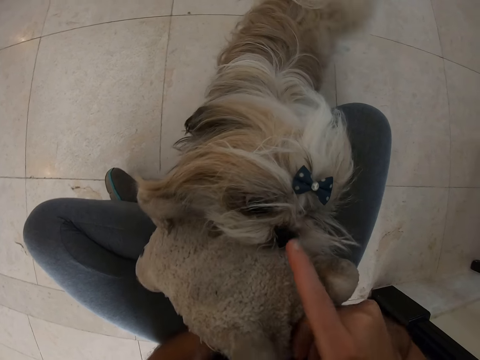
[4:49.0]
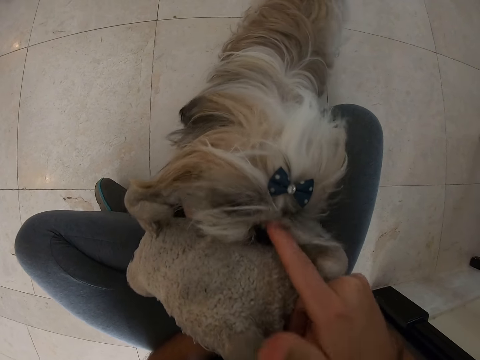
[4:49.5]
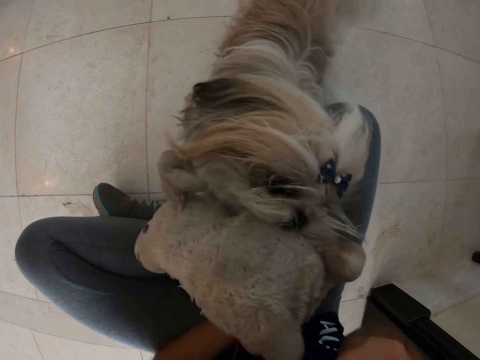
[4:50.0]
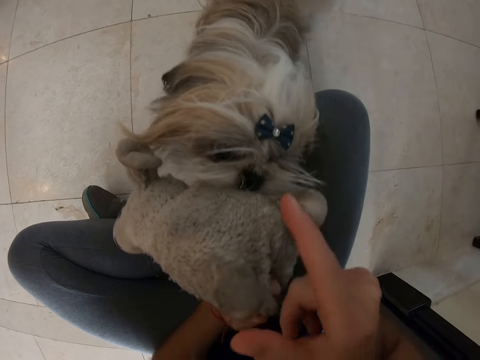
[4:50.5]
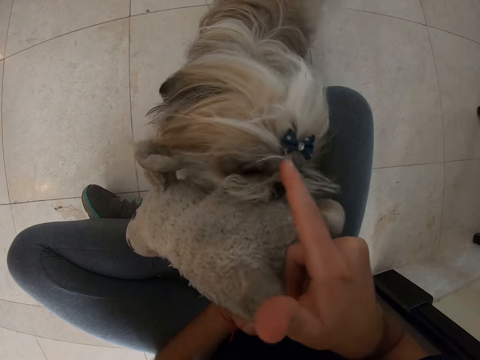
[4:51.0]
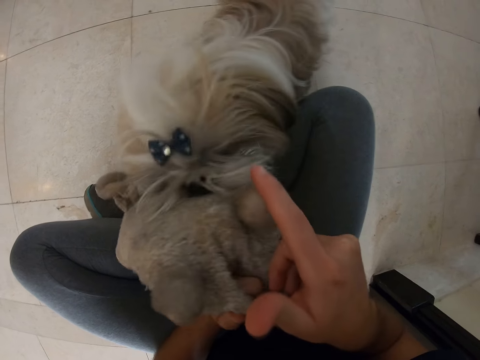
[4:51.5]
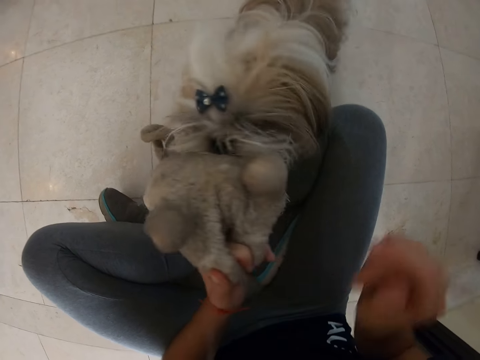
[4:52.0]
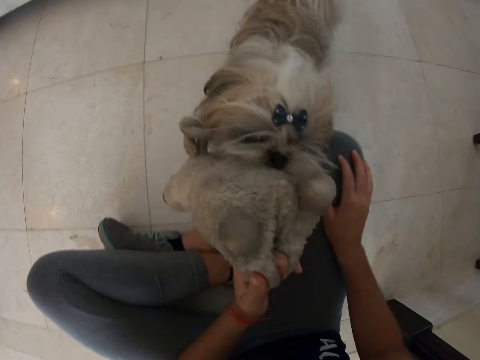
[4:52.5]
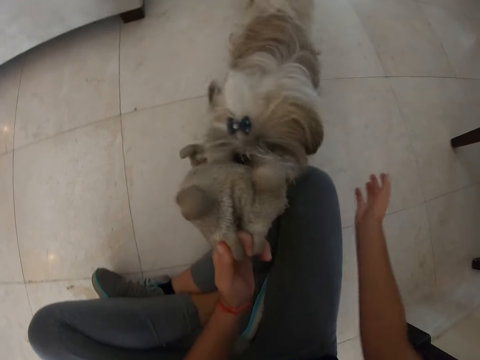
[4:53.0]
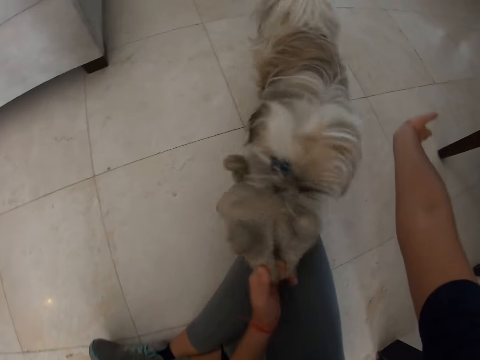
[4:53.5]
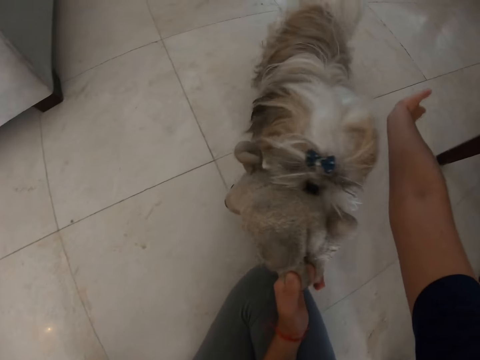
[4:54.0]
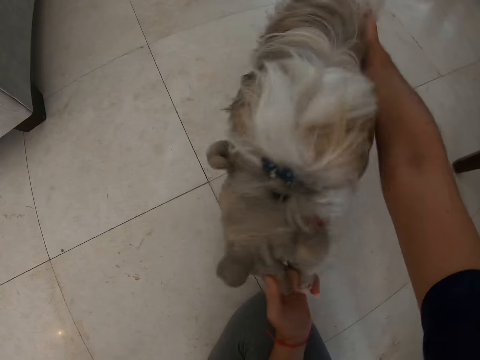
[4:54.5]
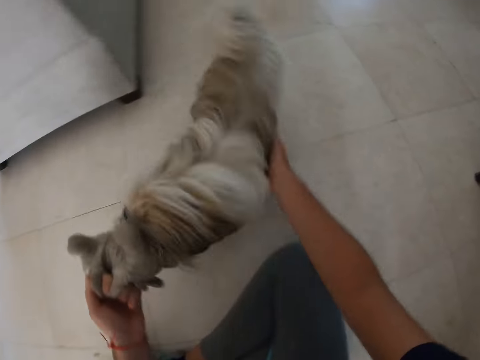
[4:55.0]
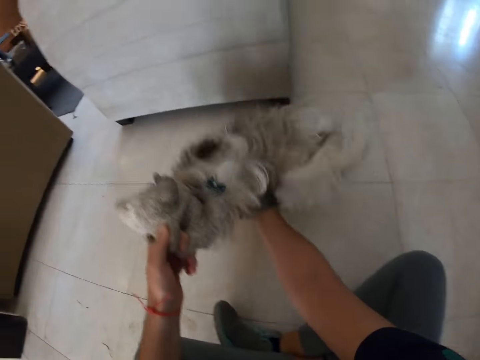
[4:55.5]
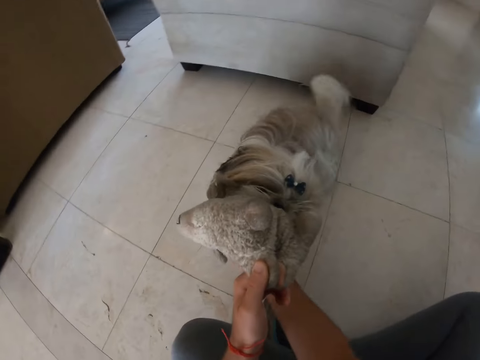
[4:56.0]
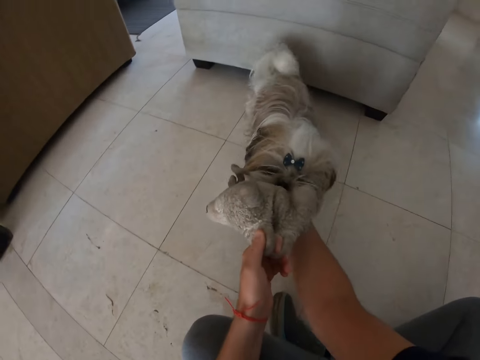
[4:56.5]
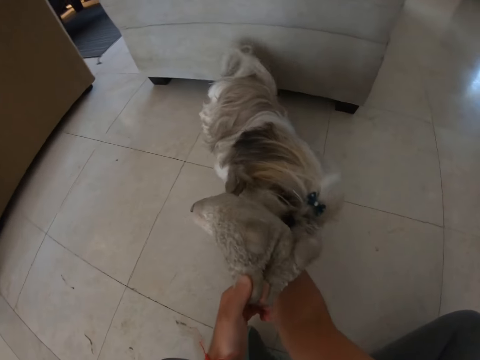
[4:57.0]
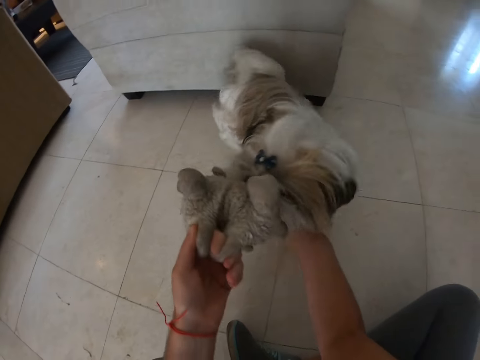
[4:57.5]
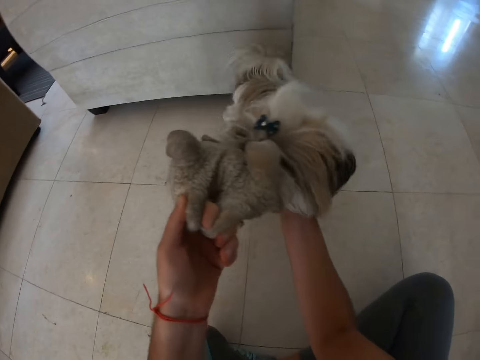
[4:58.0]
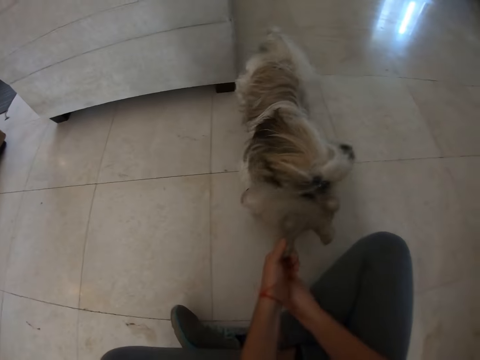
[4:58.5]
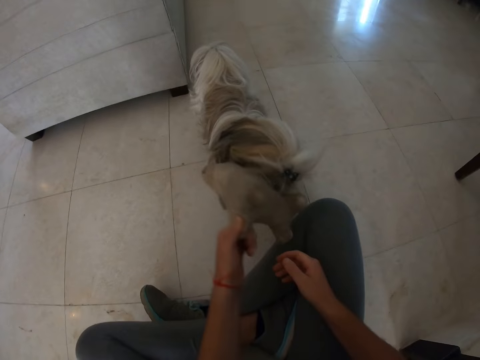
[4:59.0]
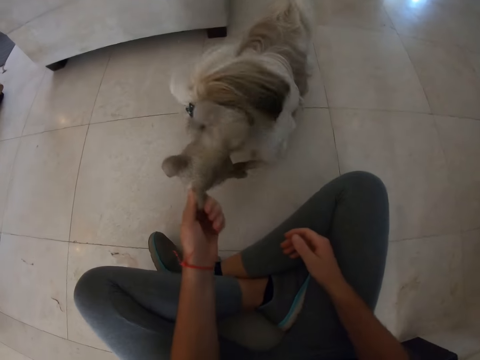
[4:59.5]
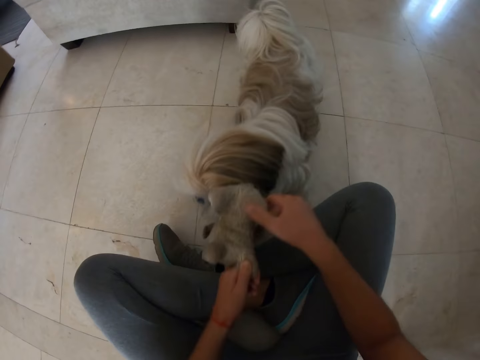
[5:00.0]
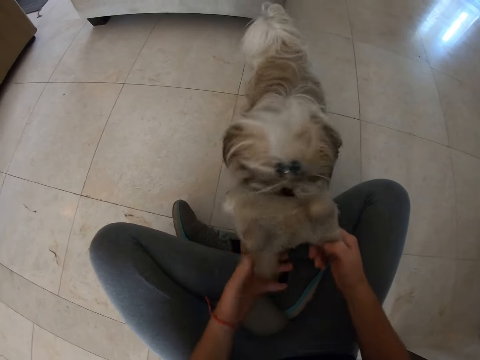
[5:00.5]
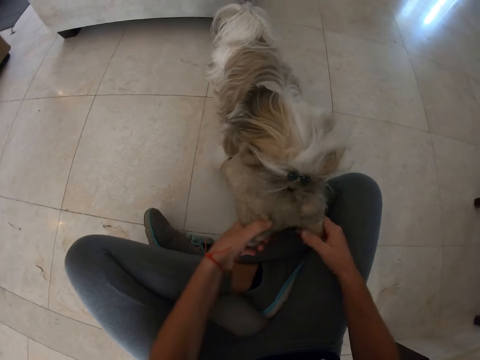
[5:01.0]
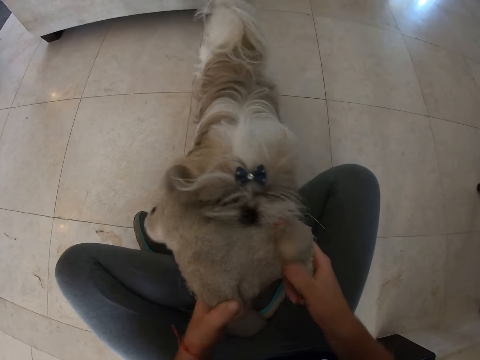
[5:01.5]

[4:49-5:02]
The camera wearer touches the puppy's nose. They play with the puppy.

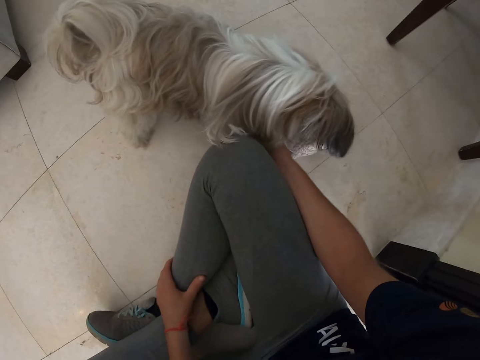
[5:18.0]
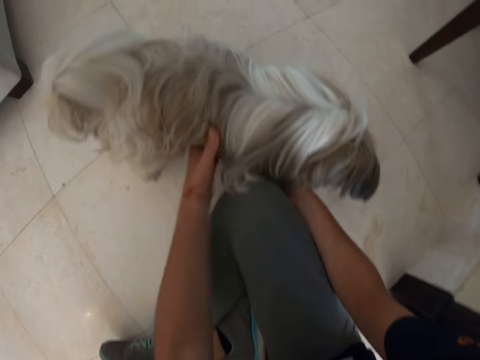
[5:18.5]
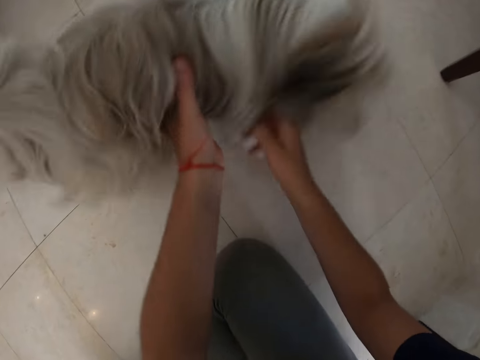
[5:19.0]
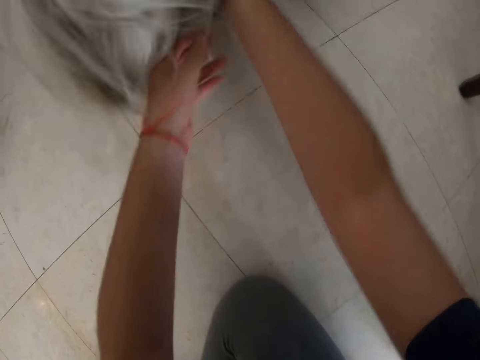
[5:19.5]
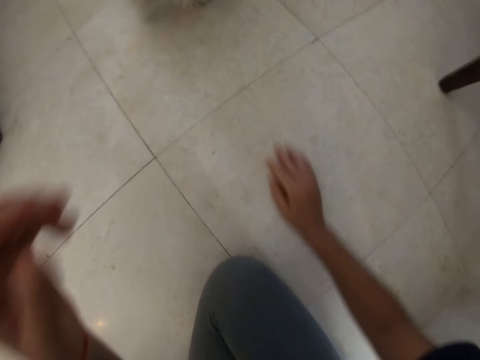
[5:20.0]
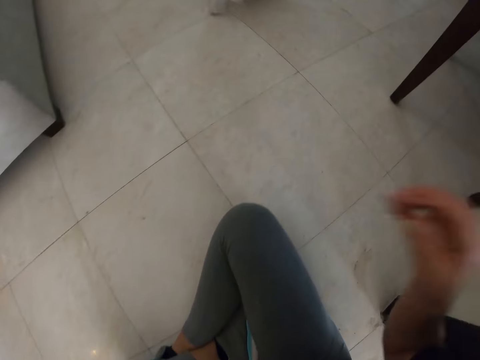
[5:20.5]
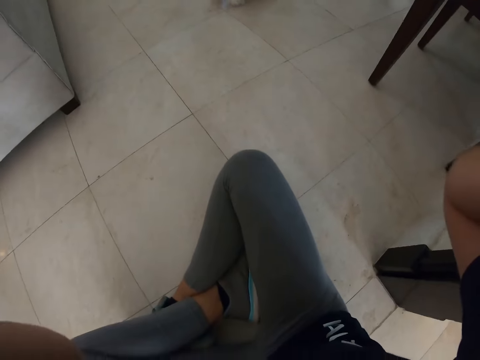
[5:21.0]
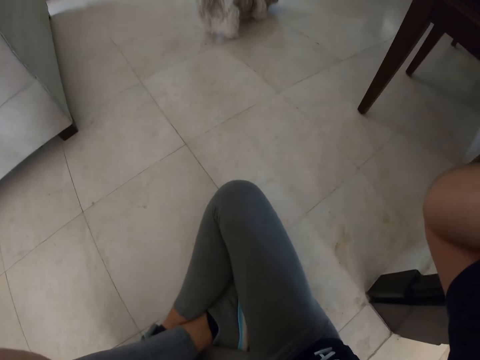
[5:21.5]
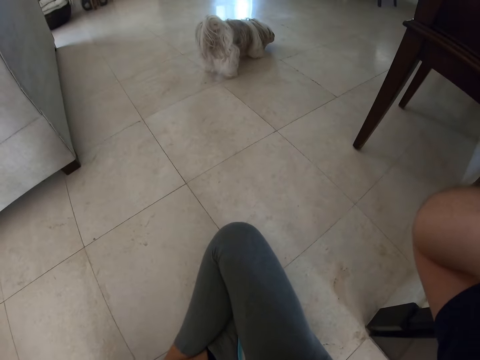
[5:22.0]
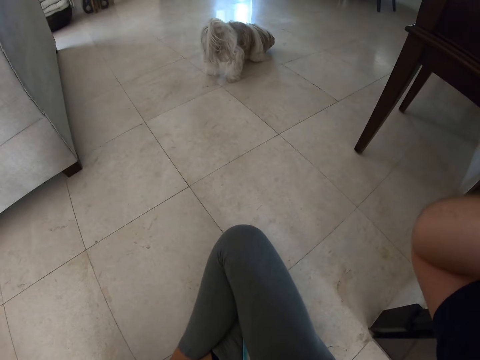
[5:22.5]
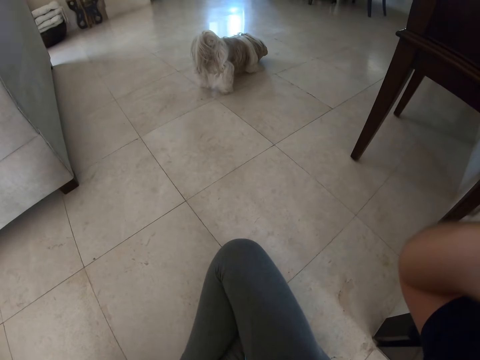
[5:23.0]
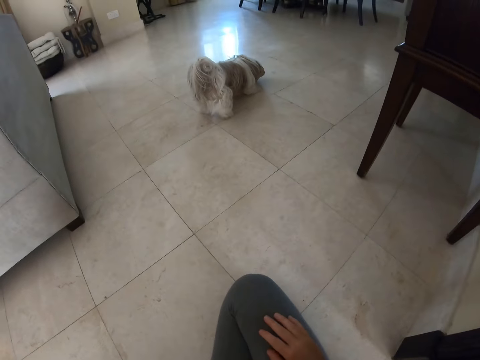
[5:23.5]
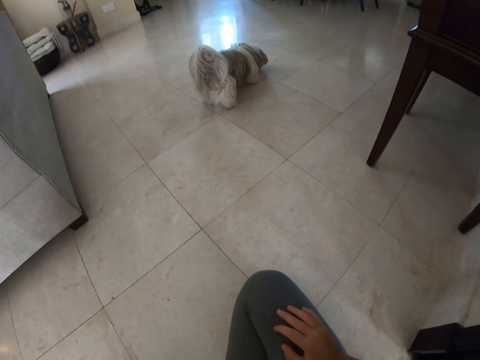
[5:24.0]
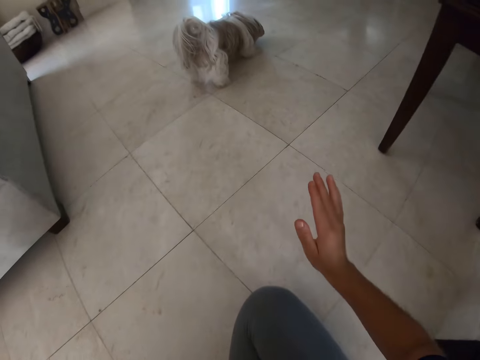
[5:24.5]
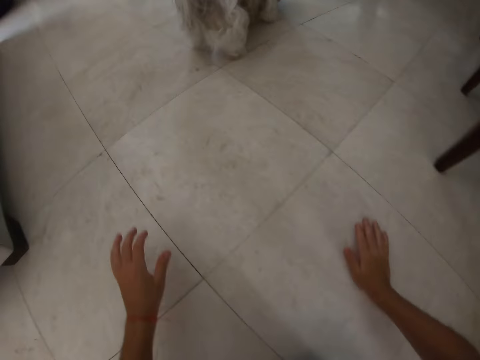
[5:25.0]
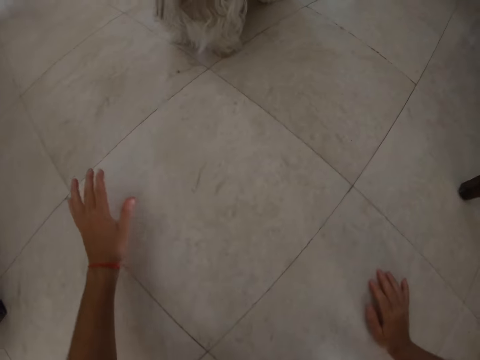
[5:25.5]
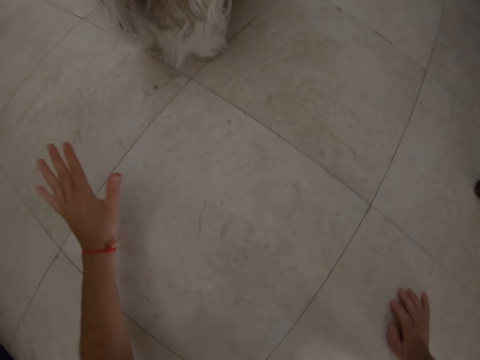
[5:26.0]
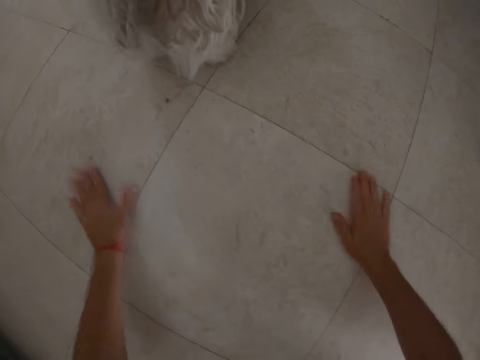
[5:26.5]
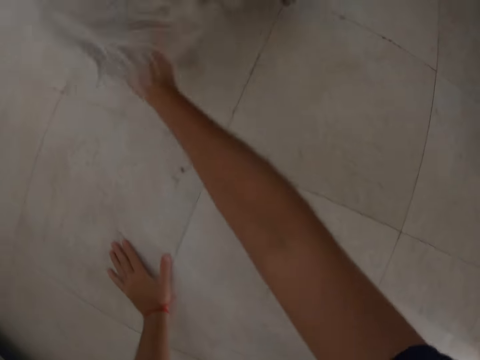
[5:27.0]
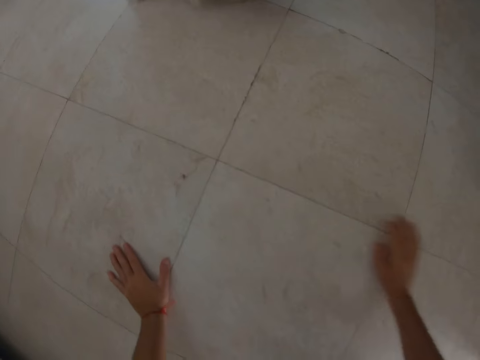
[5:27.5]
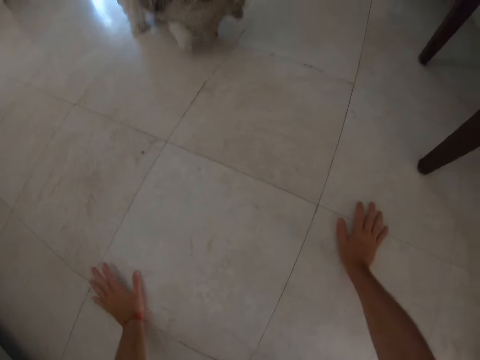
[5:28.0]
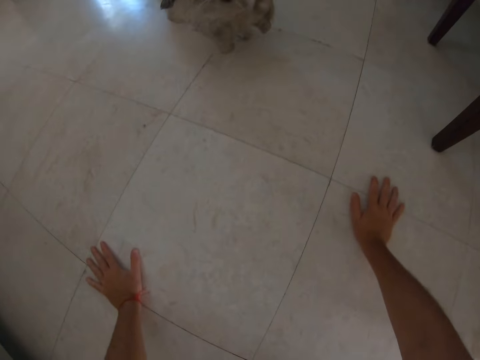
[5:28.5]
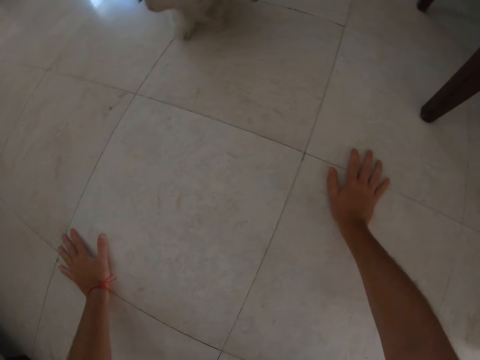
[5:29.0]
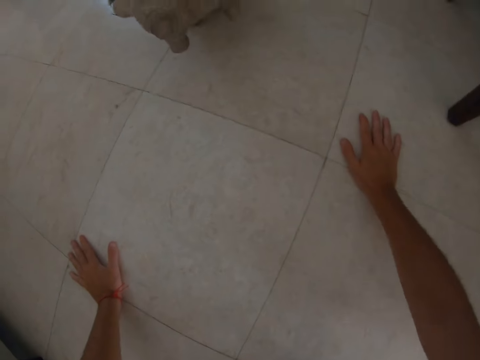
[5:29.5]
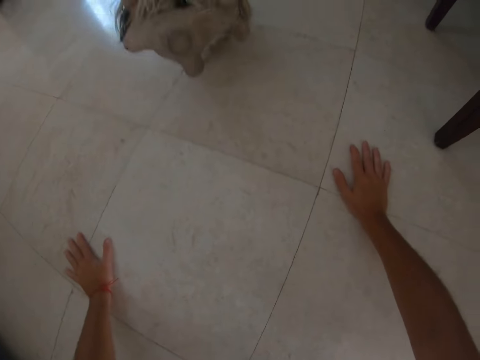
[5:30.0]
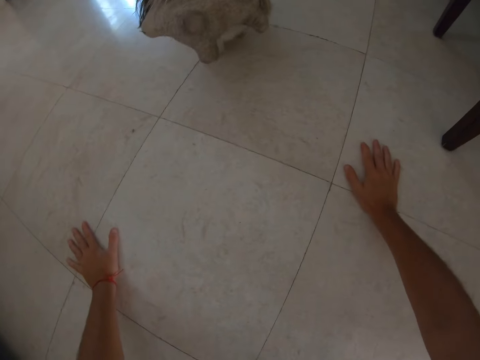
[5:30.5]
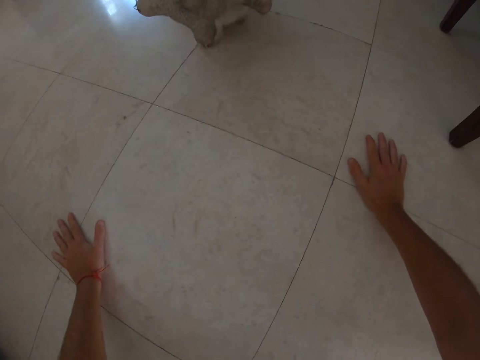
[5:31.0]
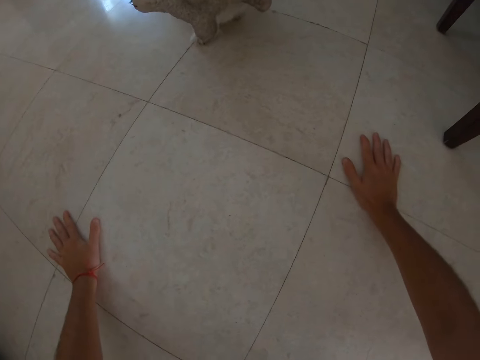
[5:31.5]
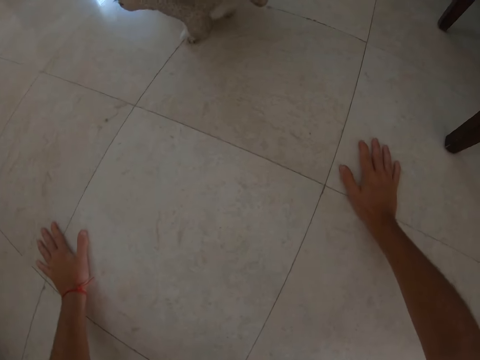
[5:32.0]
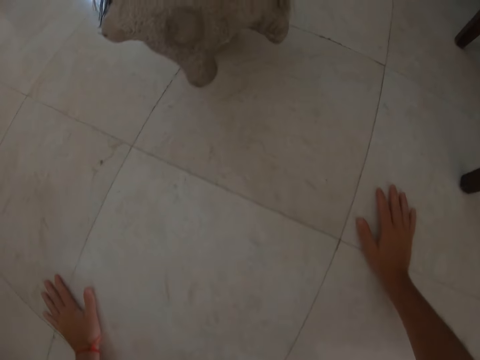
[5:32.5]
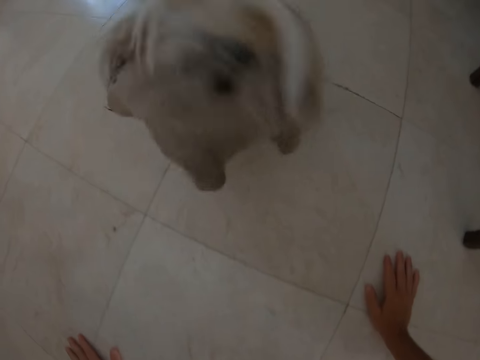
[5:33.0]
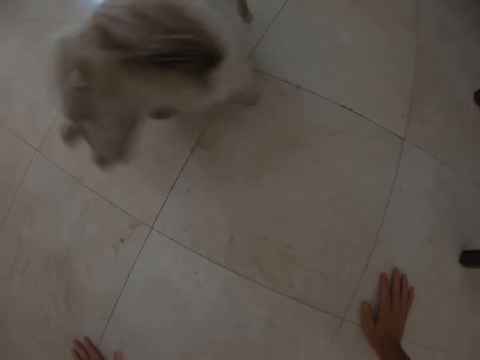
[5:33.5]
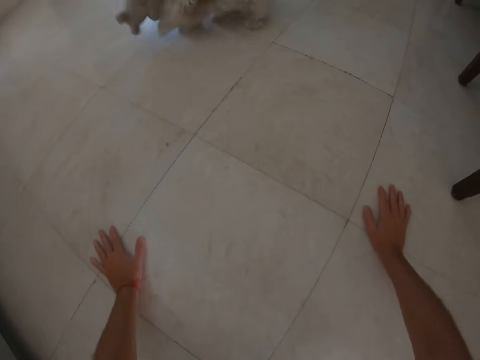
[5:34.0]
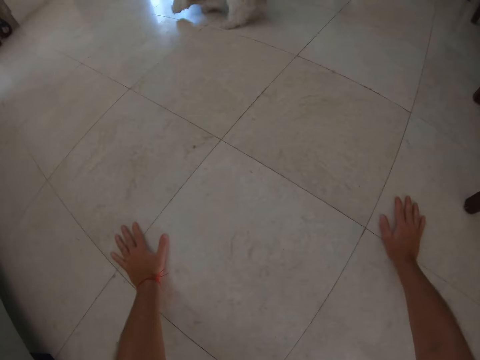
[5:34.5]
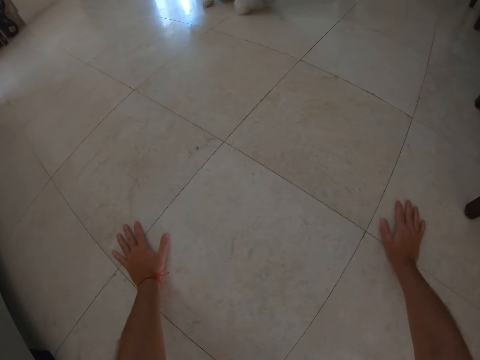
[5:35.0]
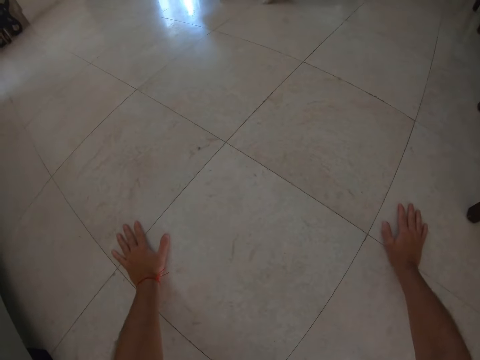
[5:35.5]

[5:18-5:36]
The camera wearer lets go of the puppy. They lean forward. They push the puppy.
